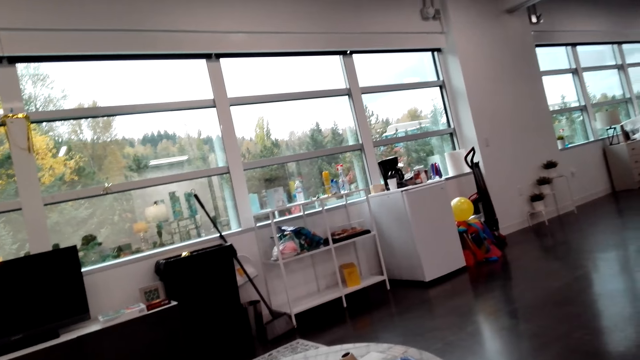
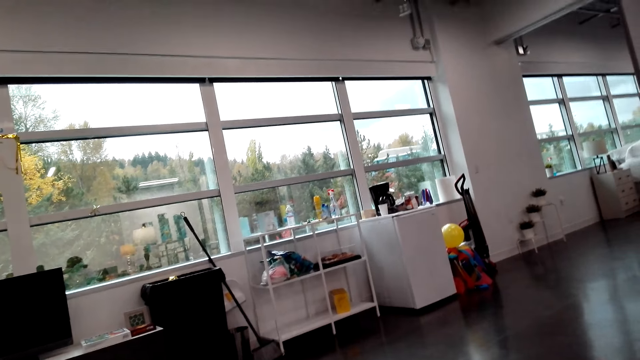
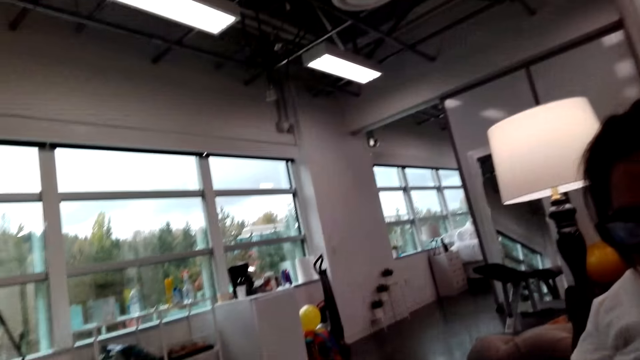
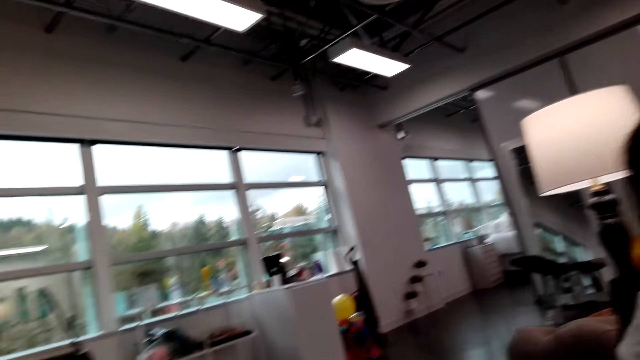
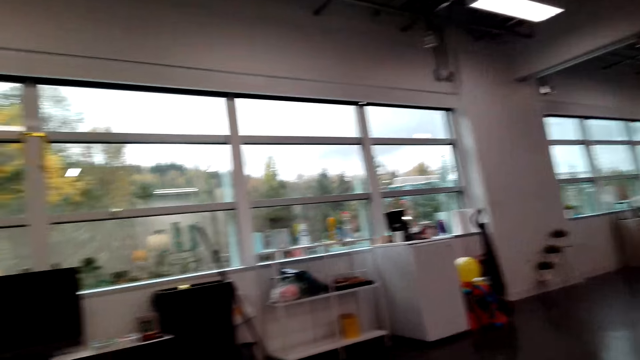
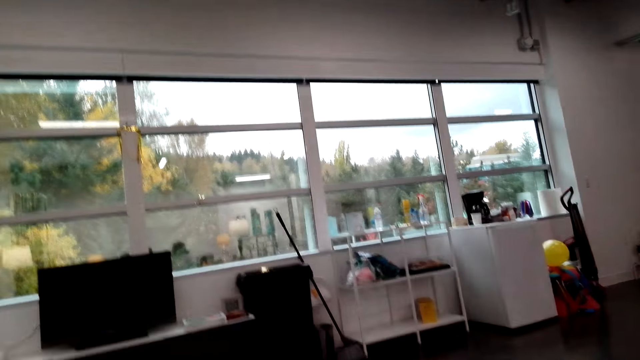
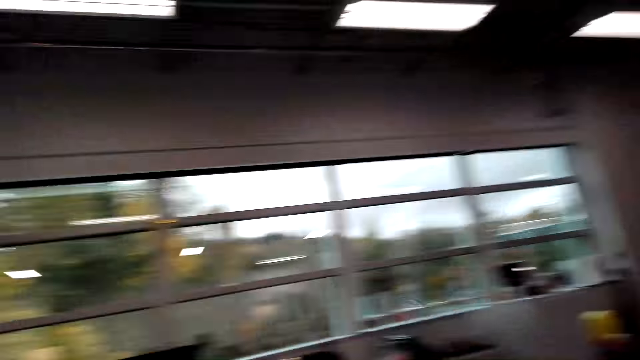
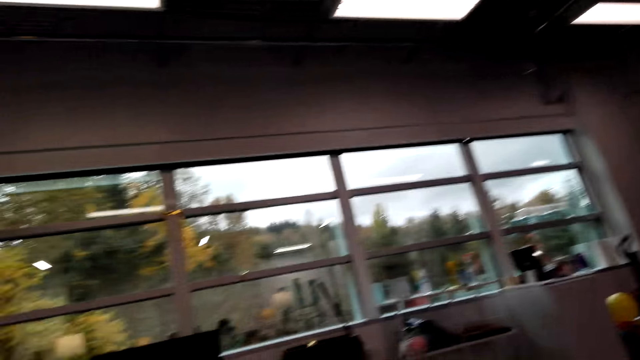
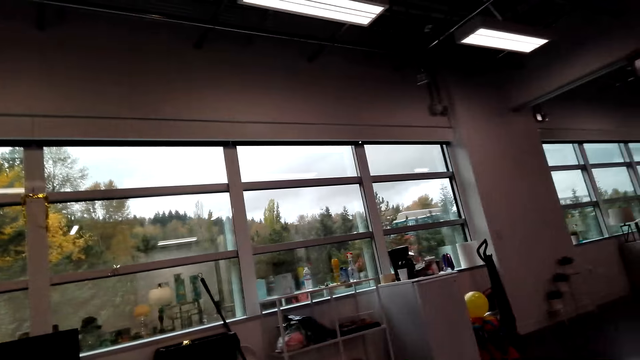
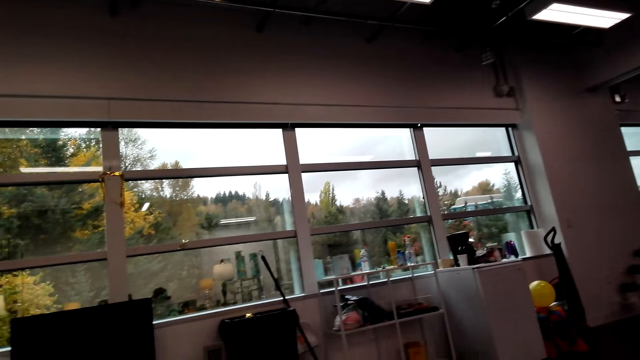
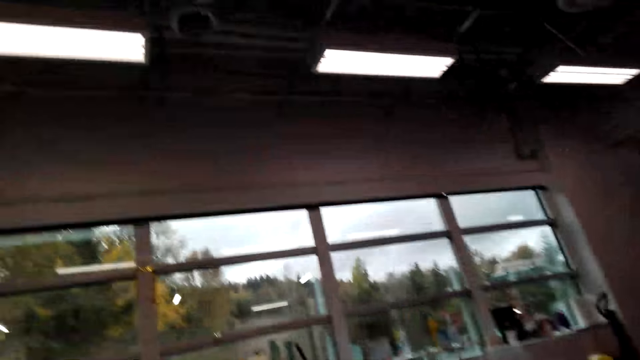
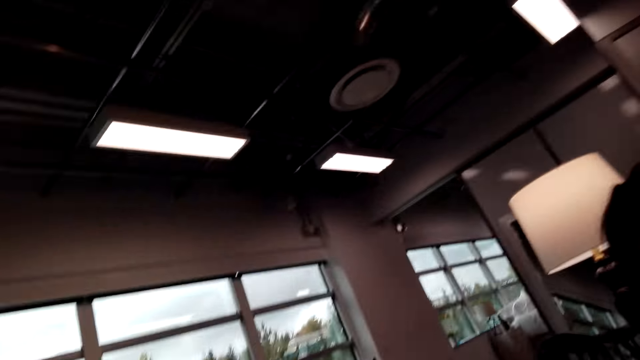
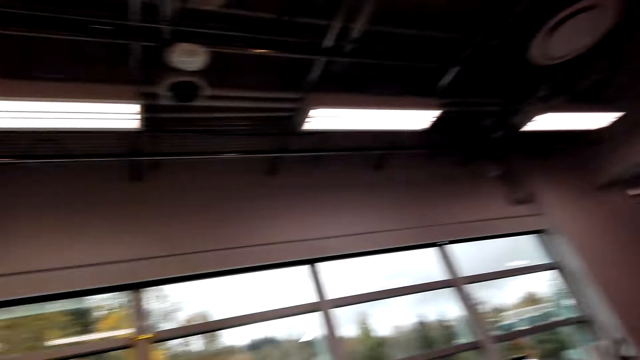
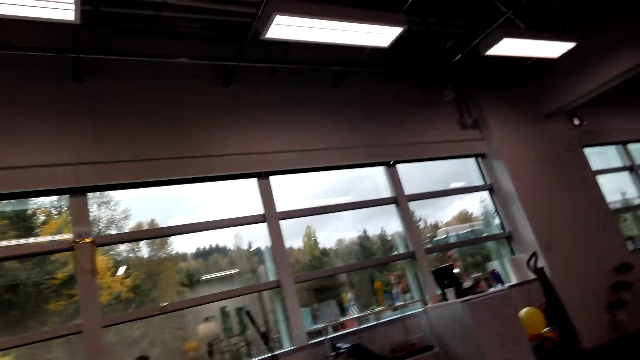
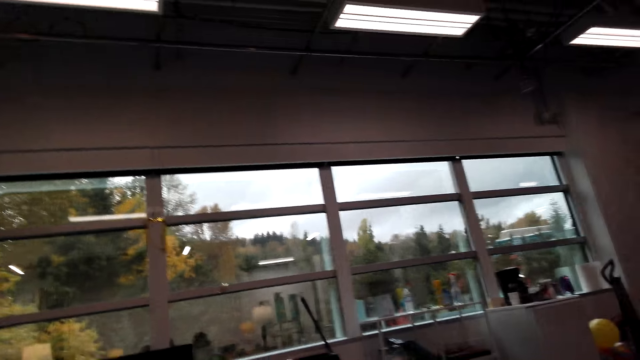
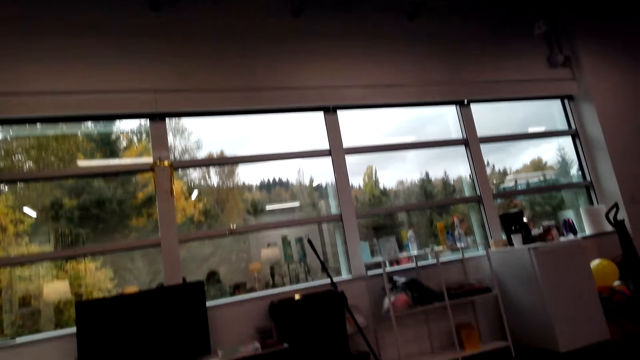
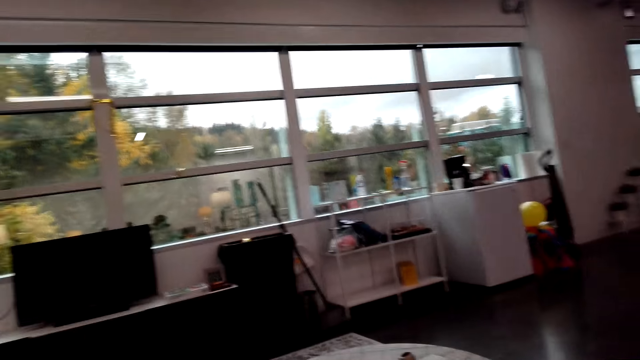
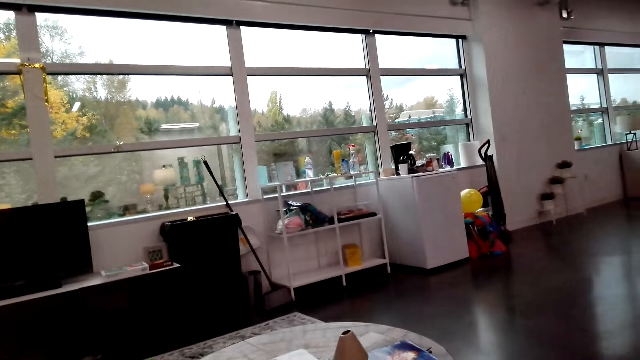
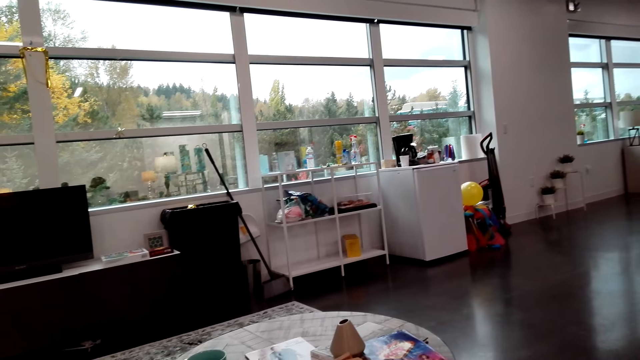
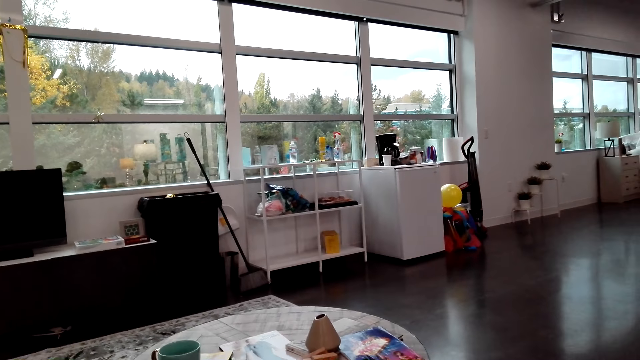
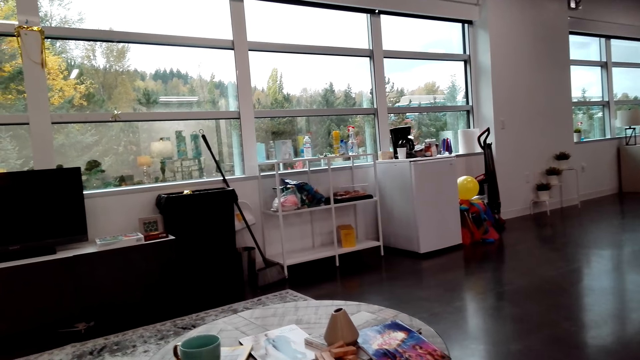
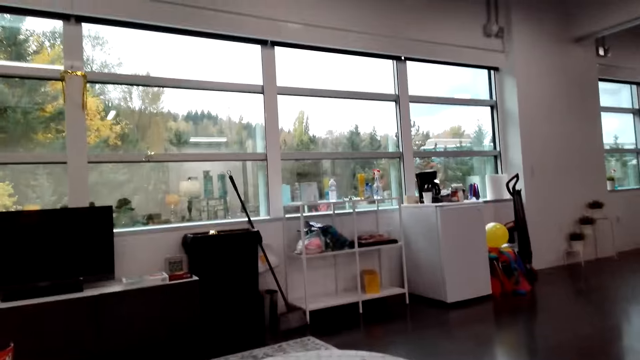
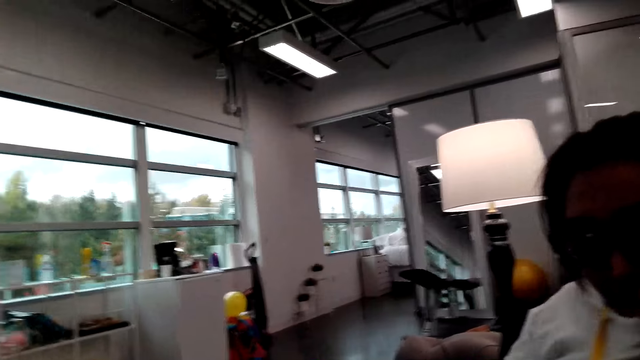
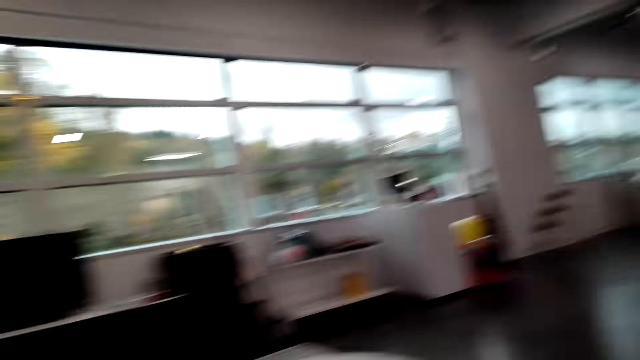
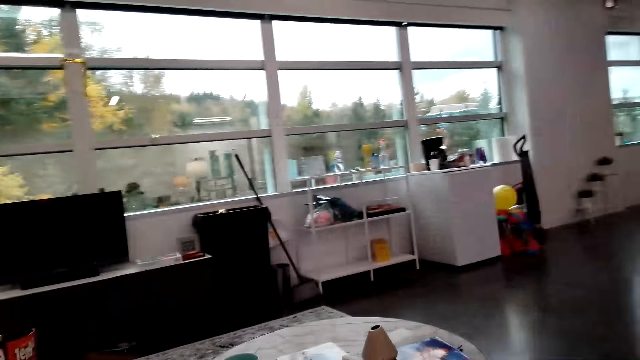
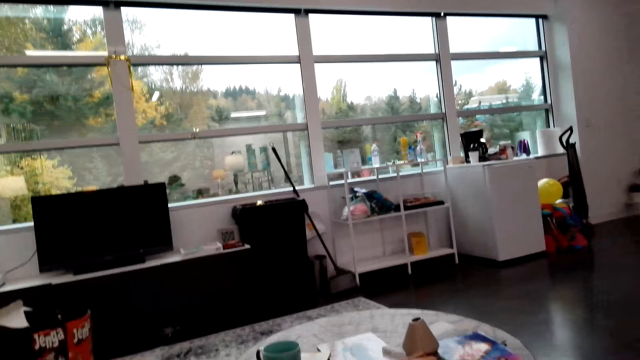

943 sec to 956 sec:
The camera wearer speaks to a woman. They shake the head. They look around.

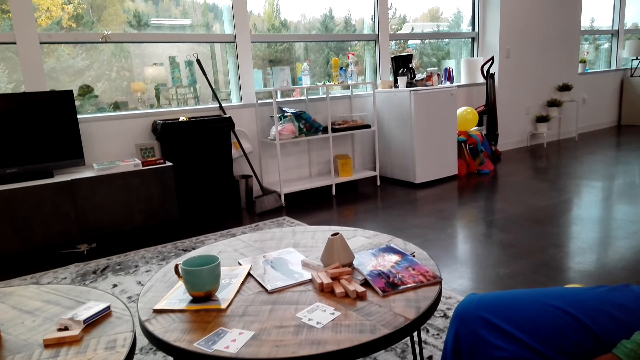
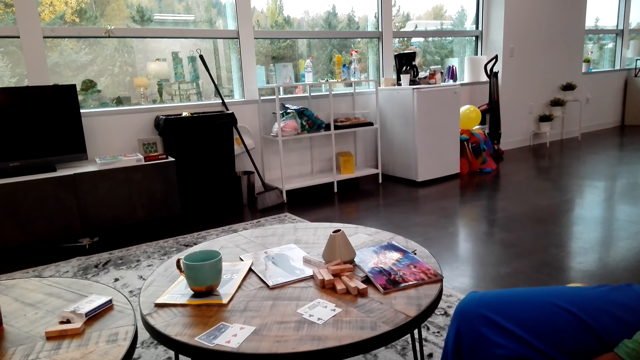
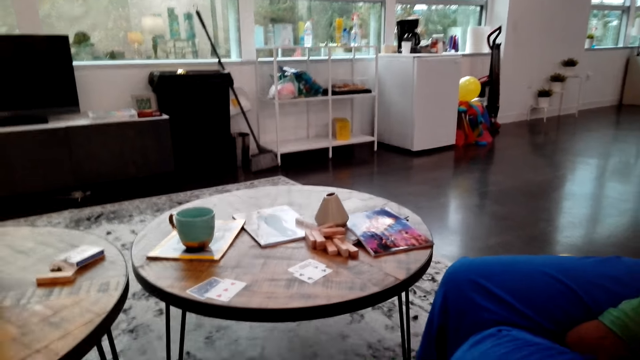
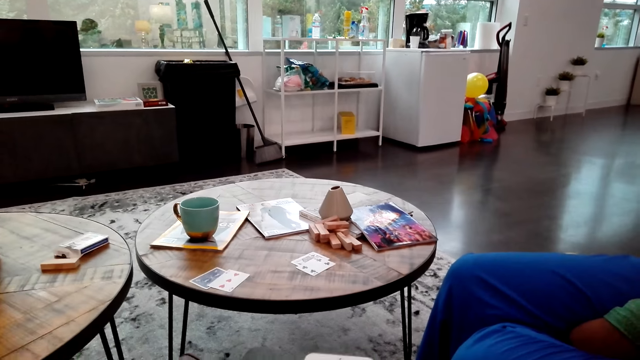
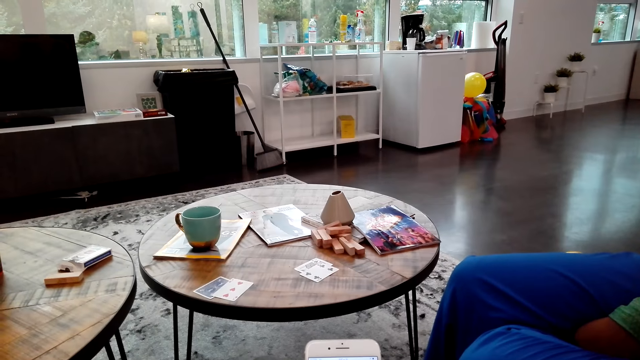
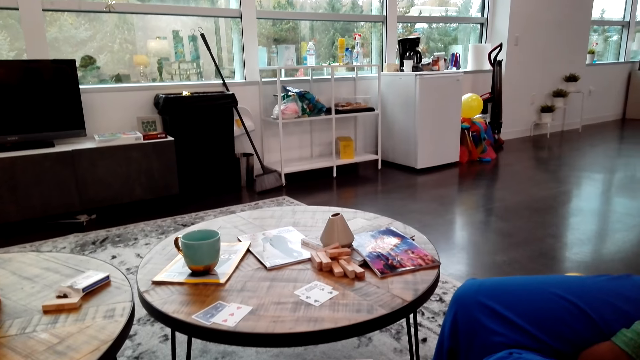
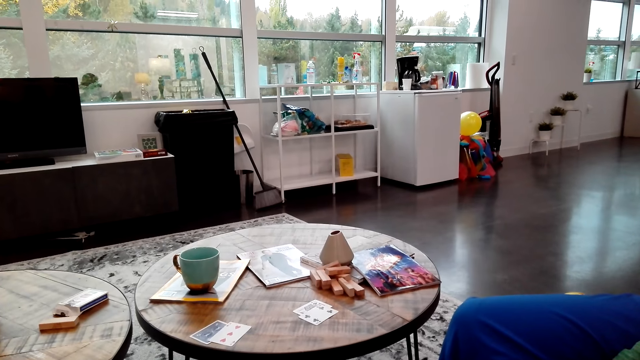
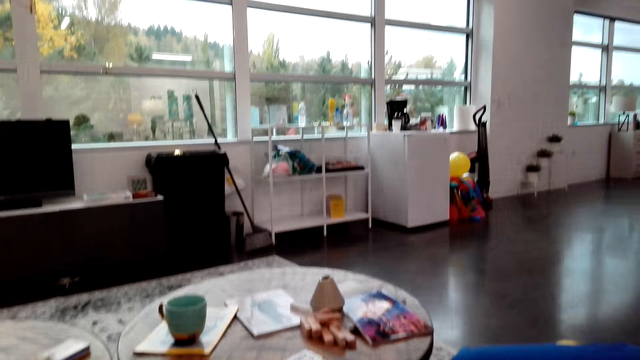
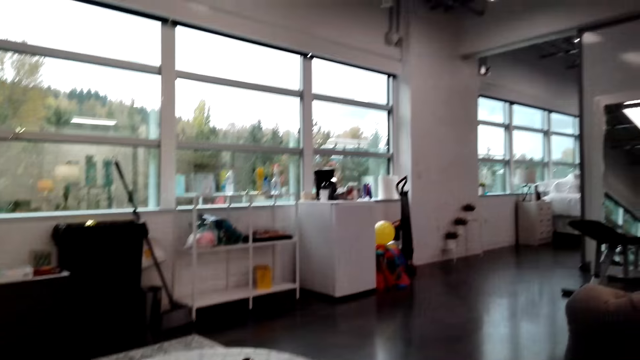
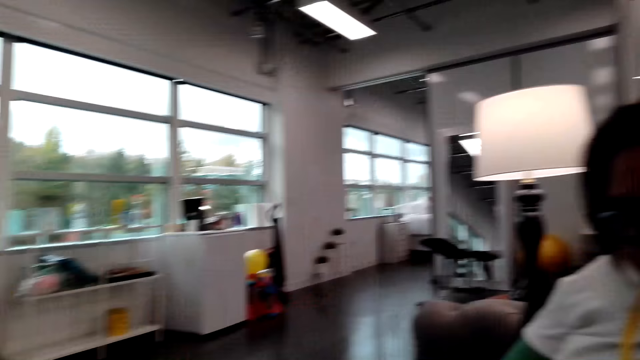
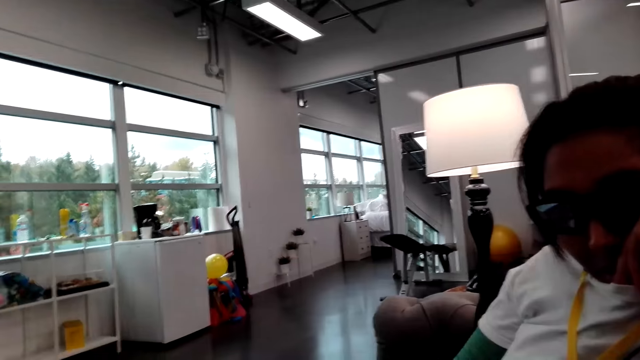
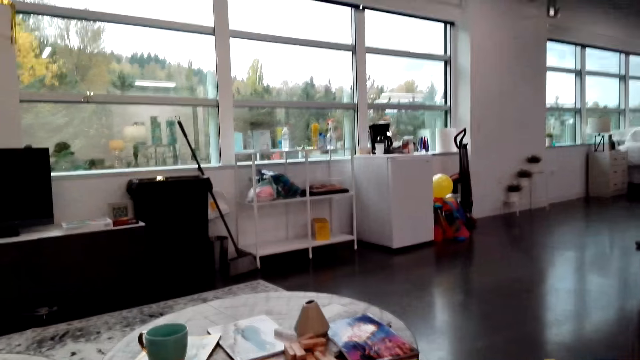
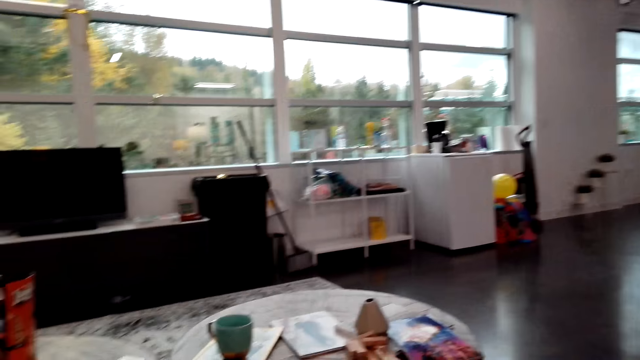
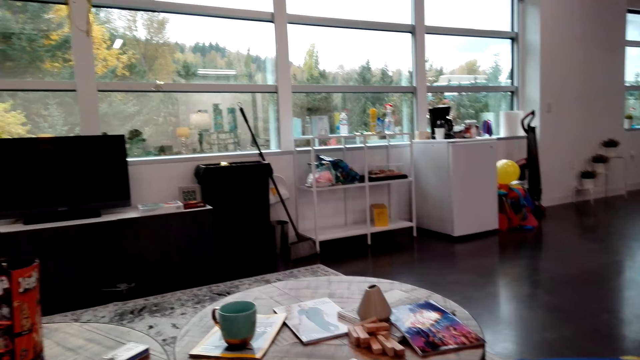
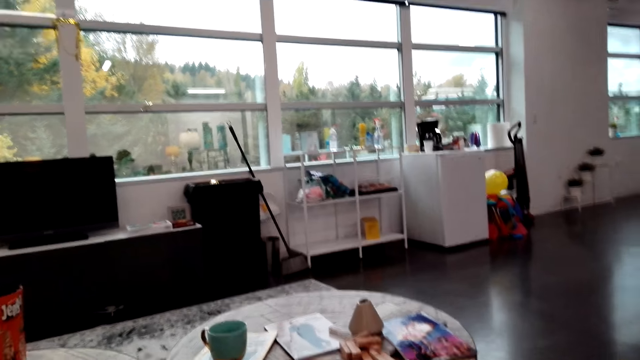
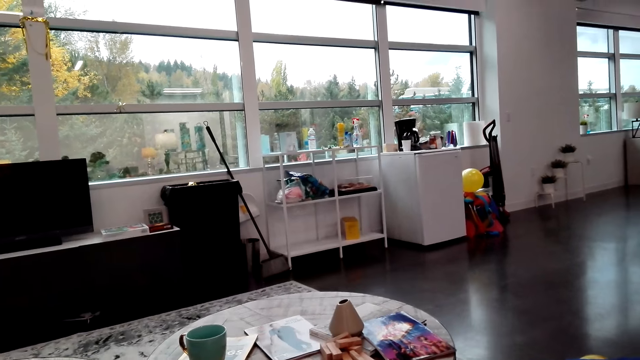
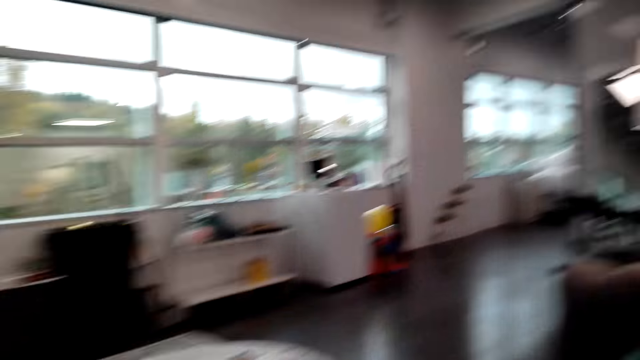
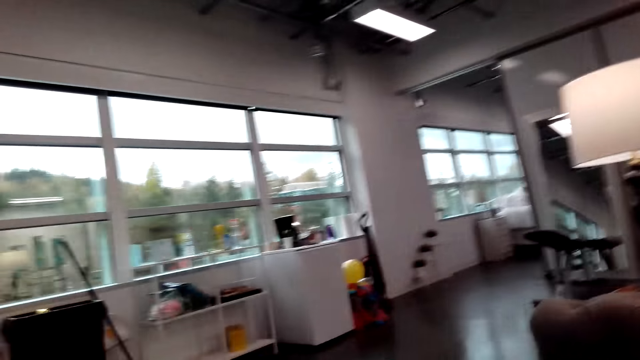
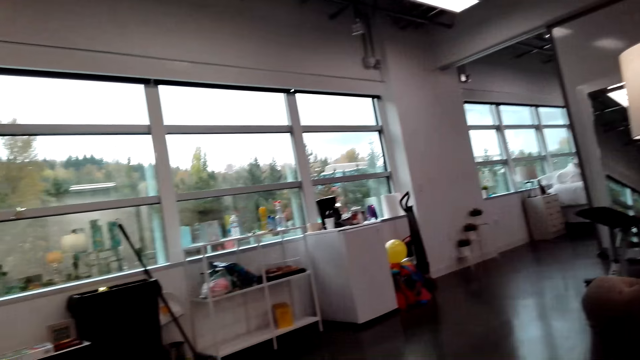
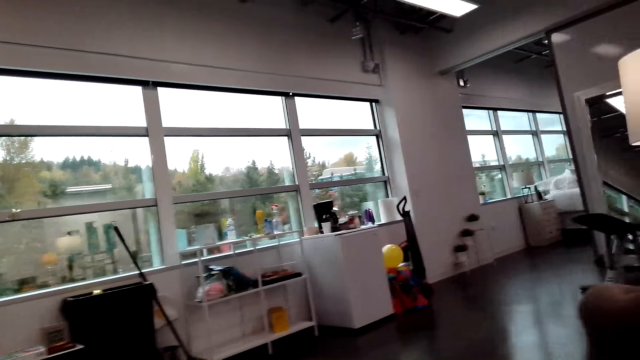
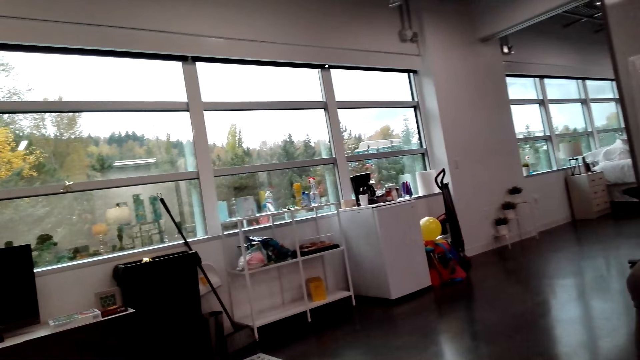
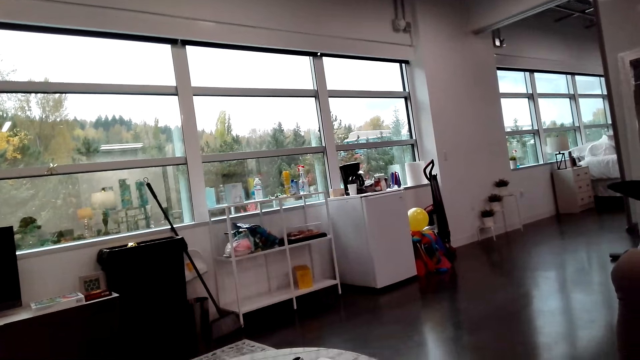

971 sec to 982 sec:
A woman speaks to the camera wearer. The camera wearer speaks to the woman.
